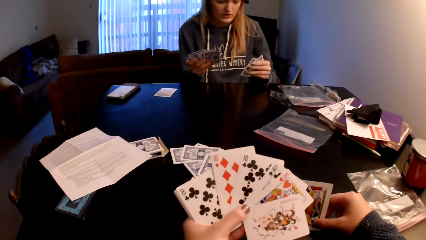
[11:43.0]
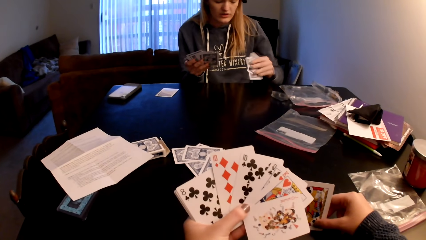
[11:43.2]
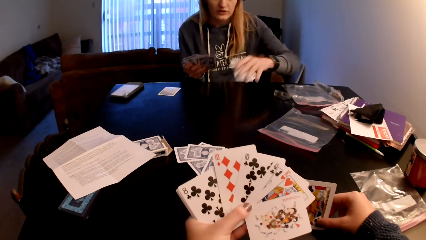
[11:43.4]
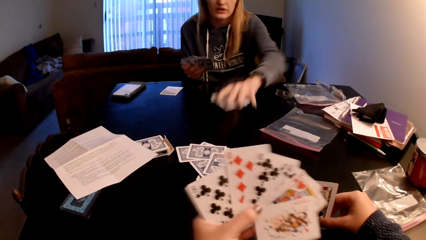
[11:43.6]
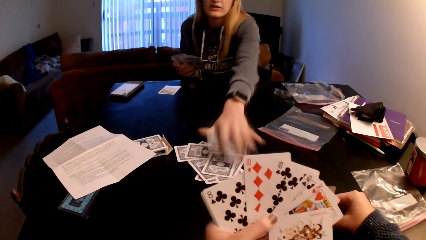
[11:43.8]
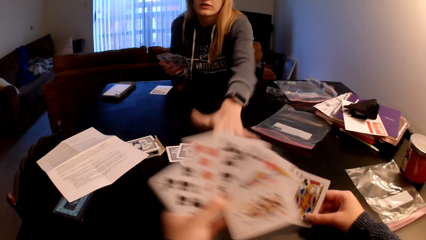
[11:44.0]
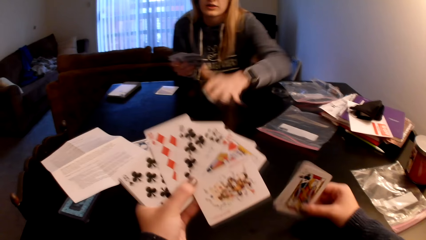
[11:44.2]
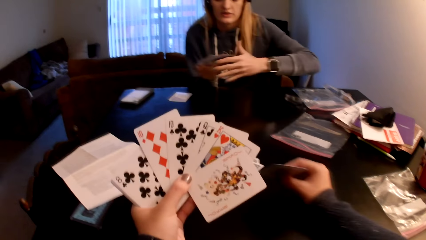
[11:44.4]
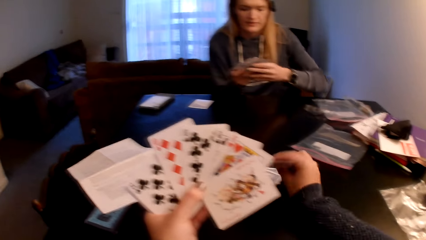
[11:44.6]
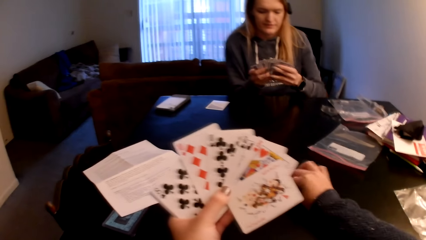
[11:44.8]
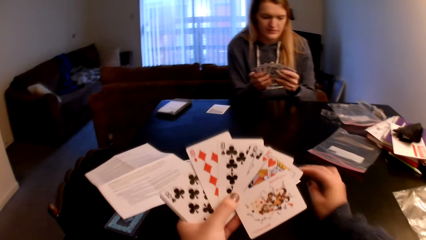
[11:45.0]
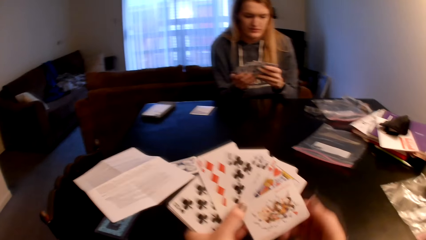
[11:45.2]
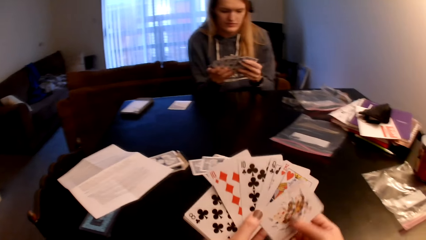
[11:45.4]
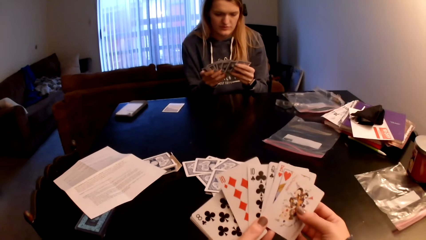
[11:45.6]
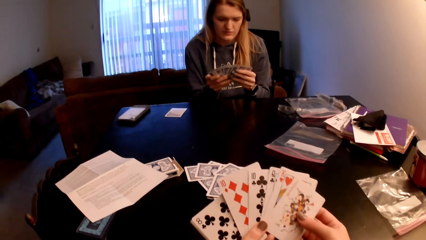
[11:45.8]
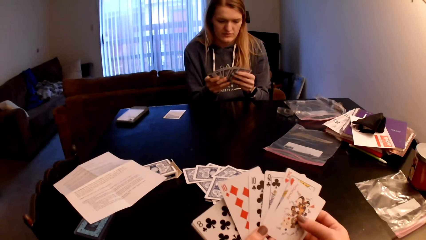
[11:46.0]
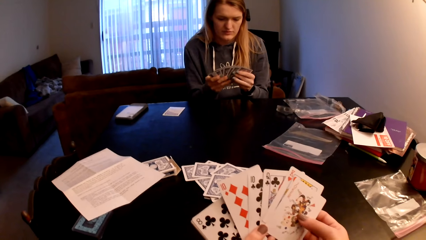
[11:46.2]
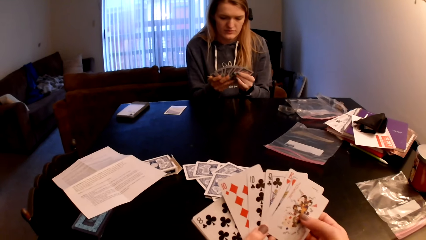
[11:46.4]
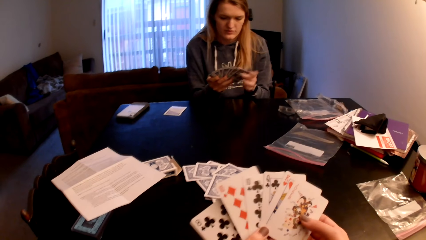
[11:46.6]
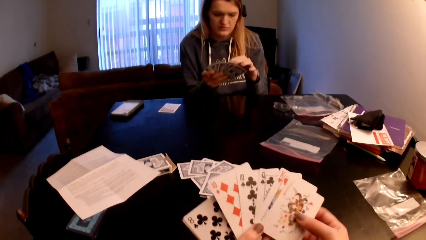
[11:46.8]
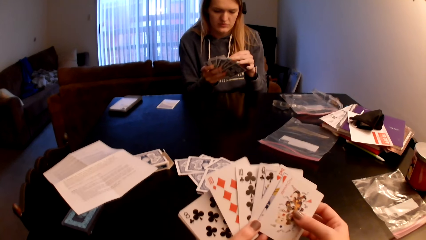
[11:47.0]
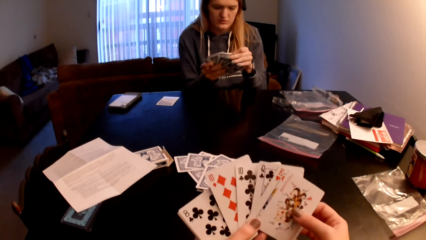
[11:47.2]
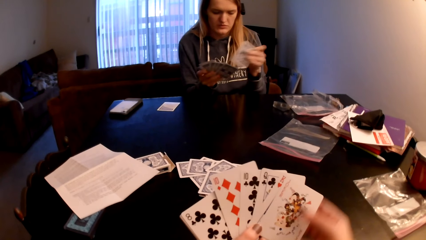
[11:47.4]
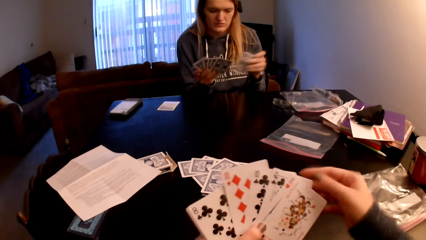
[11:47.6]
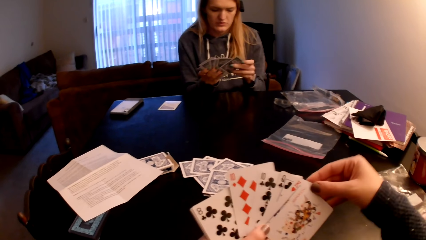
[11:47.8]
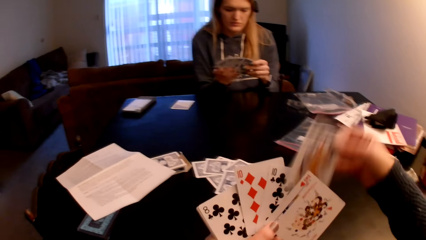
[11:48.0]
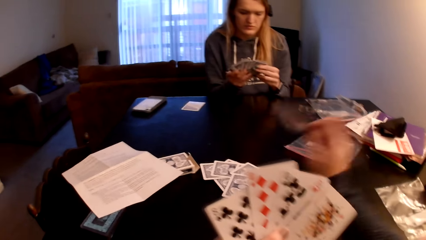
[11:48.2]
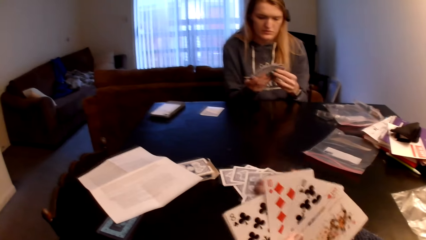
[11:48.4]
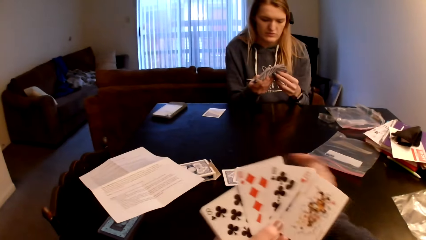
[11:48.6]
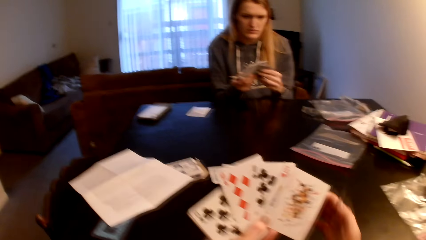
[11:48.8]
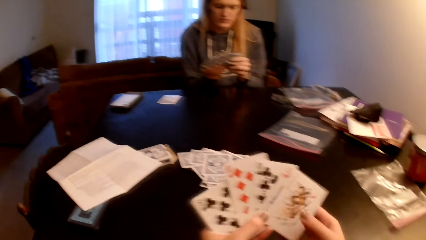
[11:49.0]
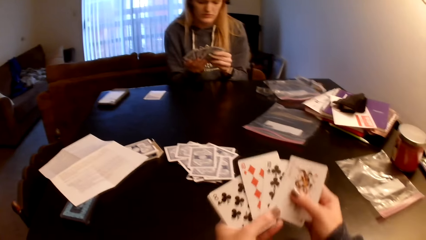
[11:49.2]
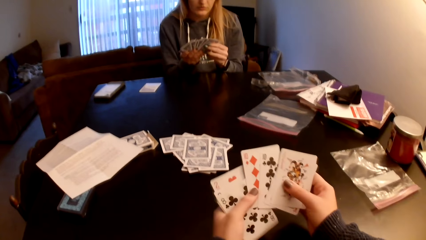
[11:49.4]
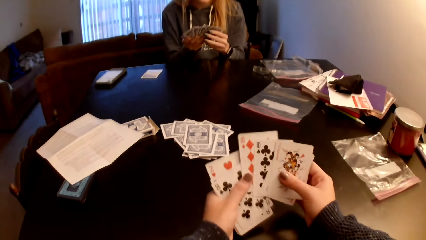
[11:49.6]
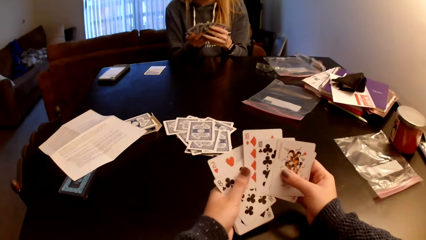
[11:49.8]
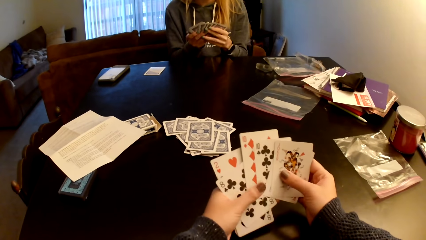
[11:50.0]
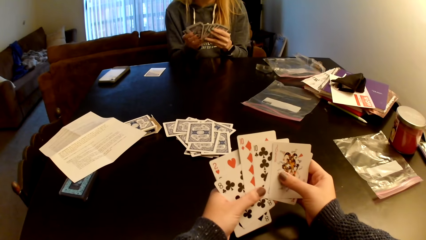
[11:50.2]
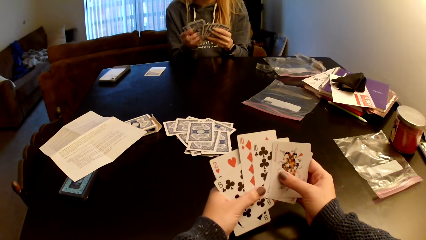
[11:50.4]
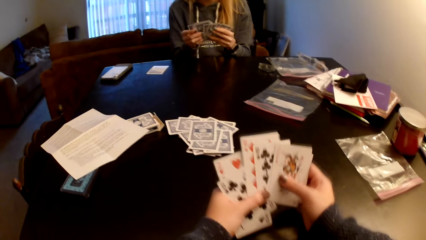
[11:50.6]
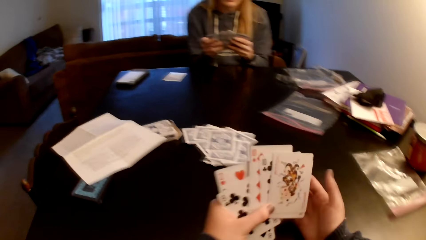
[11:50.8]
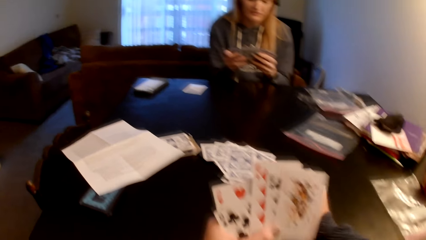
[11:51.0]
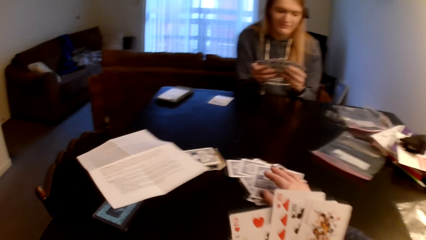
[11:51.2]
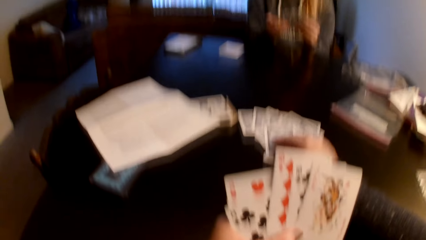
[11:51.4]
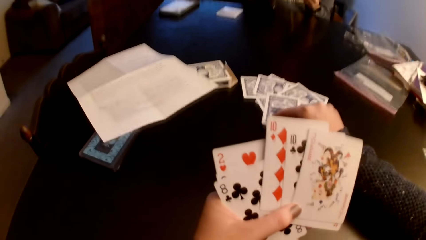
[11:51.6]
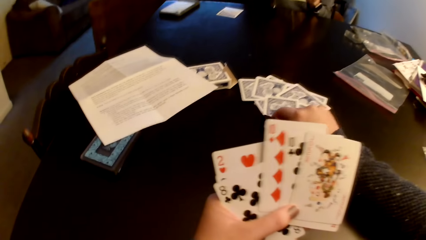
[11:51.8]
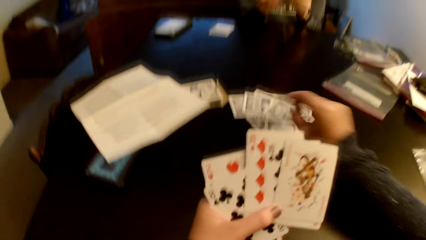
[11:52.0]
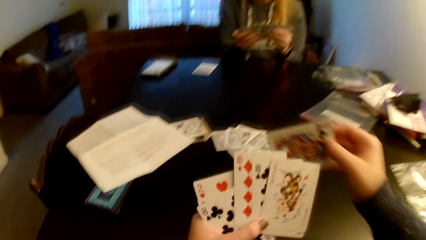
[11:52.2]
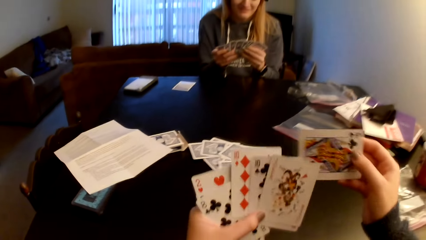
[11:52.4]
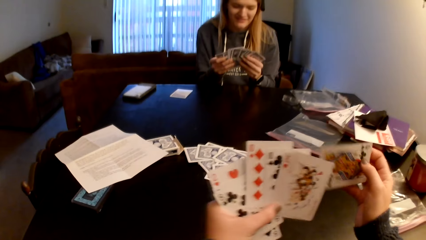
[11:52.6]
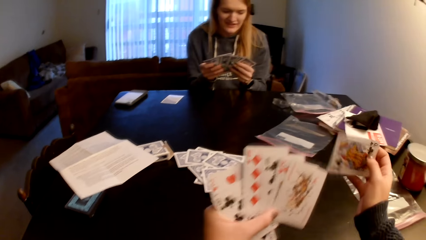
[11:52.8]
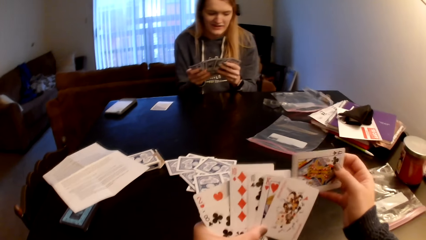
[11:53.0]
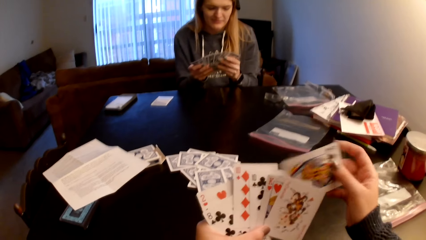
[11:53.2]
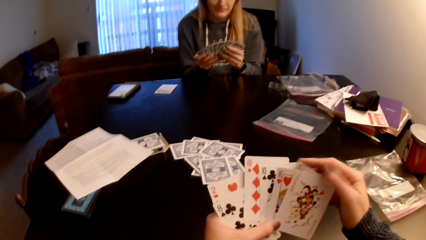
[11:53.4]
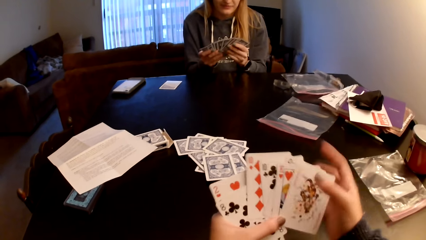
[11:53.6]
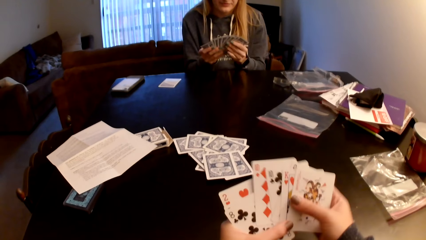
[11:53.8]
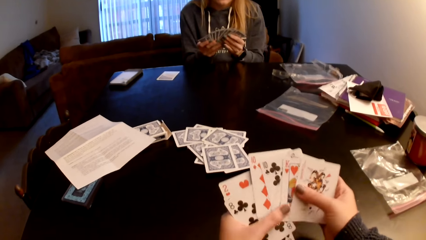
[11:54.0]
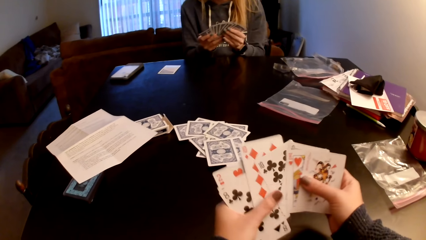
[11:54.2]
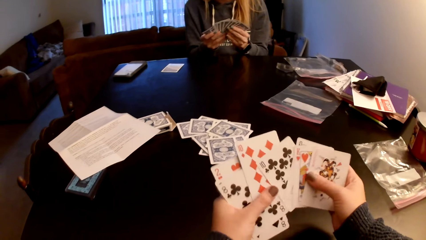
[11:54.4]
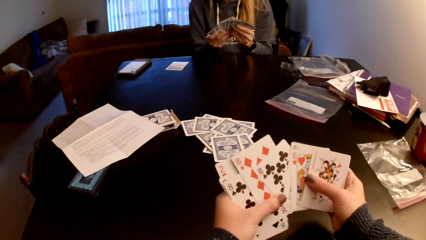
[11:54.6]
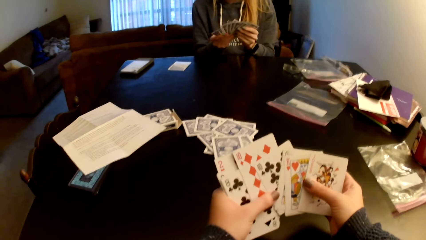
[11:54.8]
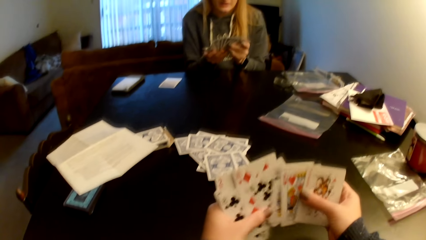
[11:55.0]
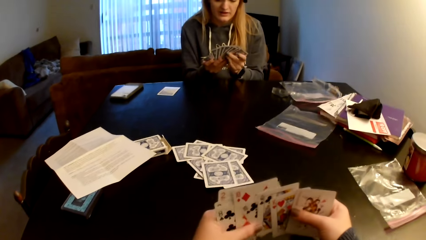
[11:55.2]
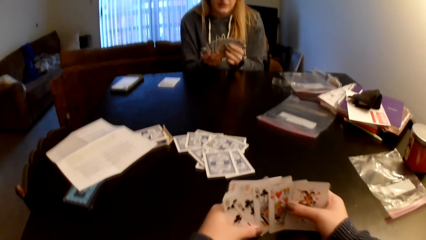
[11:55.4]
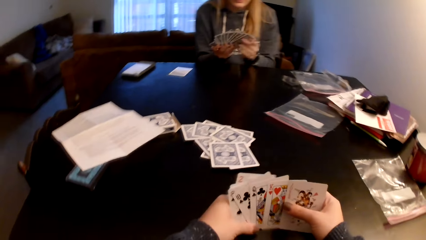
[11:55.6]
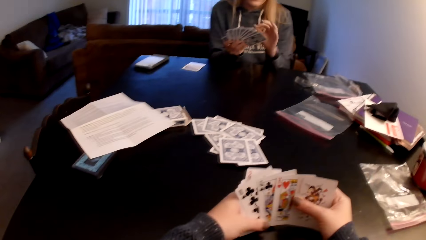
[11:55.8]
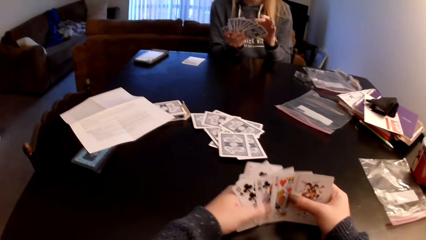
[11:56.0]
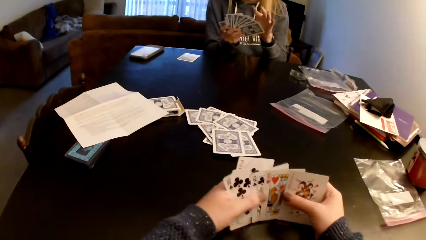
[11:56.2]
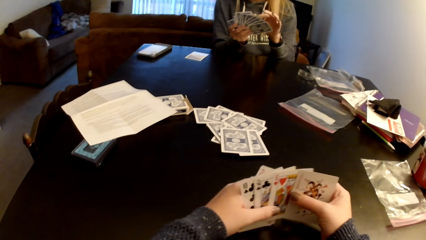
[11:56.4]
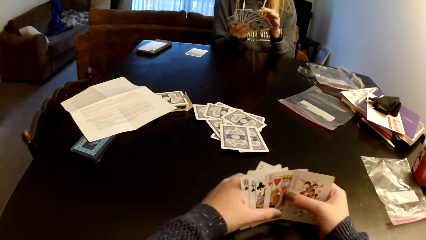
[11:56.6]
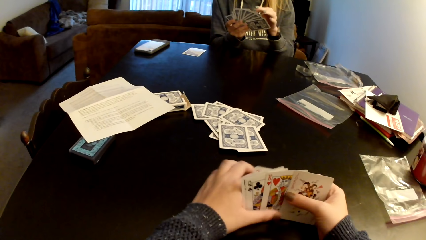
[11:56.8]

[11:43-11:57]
A woman picks up cards from a table. The woman puts the cards on the cards and moves cards on the table. The camera wearer puts the card on the cards. She holds the cards with both hands. She sorts the cards with her hands. She picks up a card. The woman checks the cards. The camera wearer puts the card on the cards. She holds the cards with both hands. The woman sorts the cards with her hands and holds the cards with both hands. The camera wearer pulls her hands off the cards. She picks up cards from the table. The woman sorts the cards with her hands. The camera wearer puts the card between the cards. She holds the cards with both hands. She checks the cards. She sorts the cards with her hands.

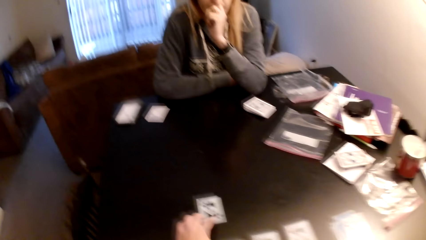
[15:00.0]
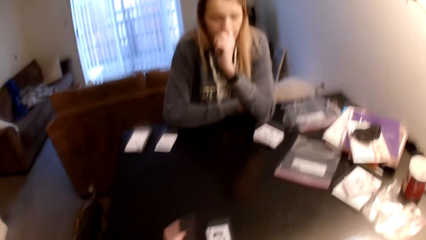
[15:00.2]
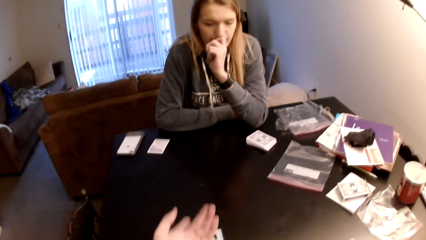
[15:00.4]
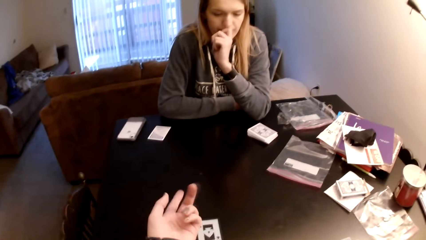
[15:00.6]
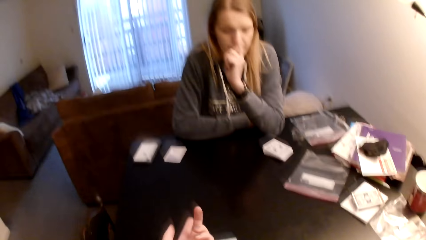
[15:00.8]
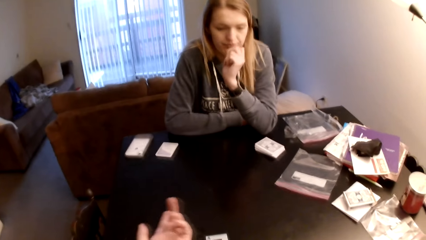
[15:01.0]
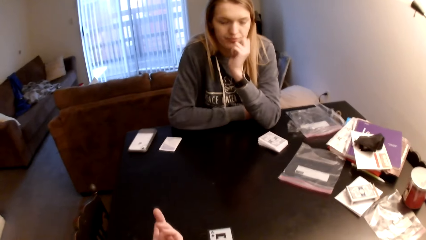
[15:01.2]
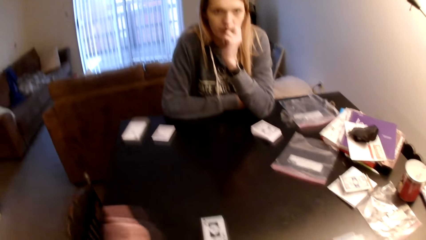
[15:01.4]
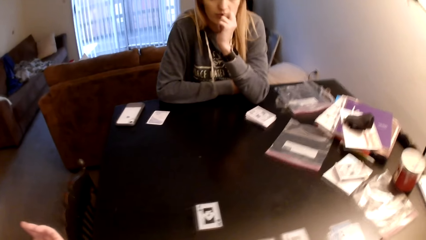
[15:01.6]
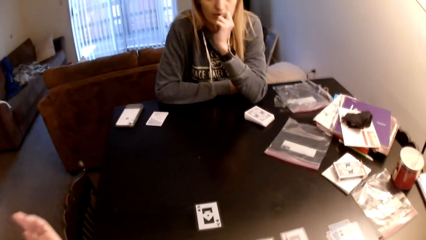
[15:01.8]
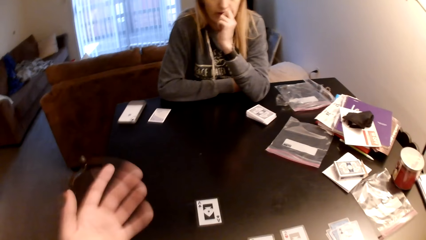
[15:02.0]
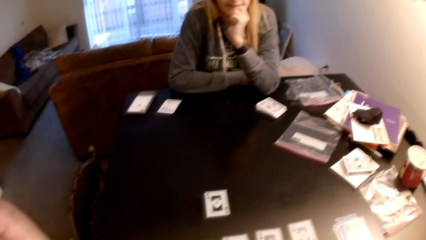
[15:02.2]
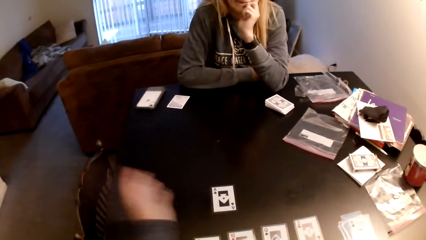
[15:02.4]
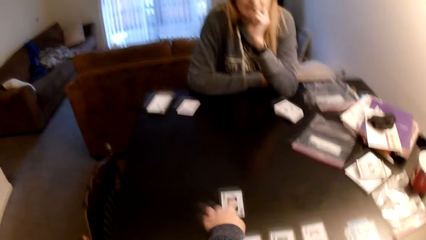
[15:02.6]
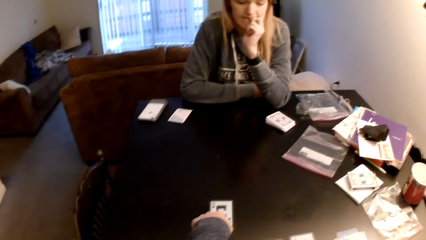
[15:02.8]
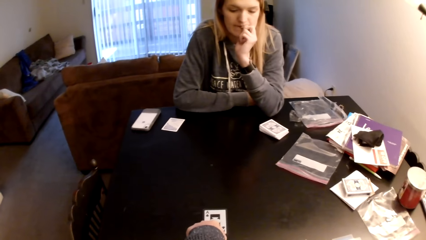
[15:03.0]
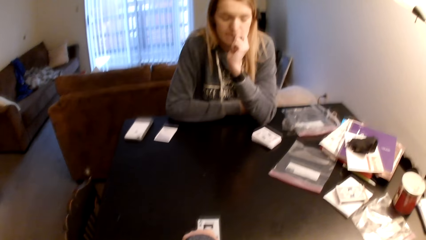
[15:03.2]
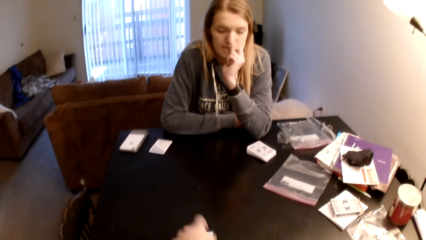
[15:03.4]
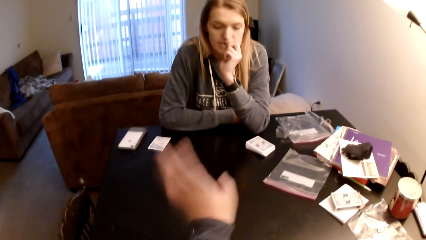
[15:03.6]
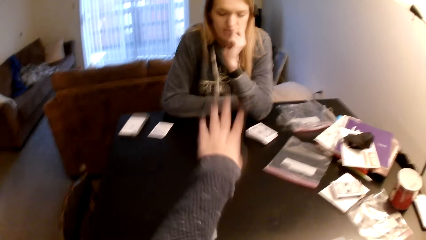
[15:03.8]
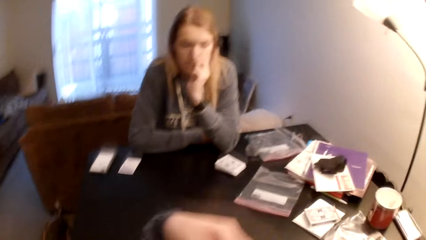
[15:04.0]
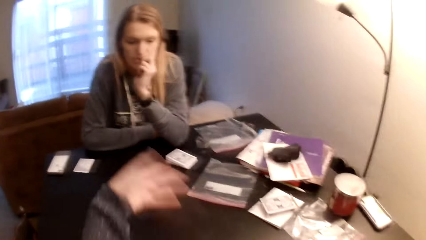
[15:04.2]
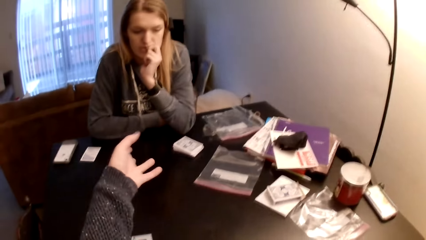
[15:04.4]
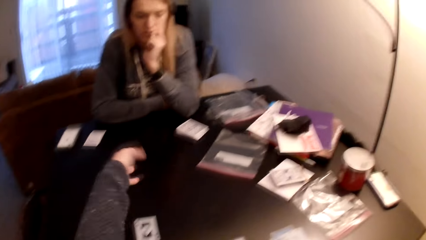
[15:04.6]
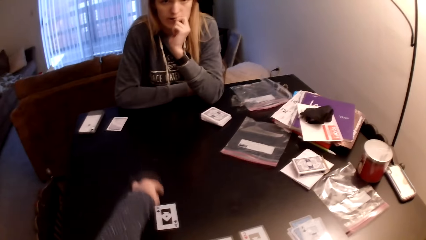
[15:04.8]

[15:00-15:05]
The camera wearer pulls his hand off the card. They gesture his hand. They move her hand over a table. They hold the card. They gesture his hand.
